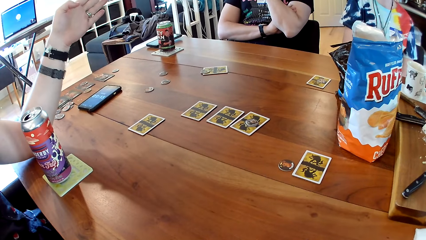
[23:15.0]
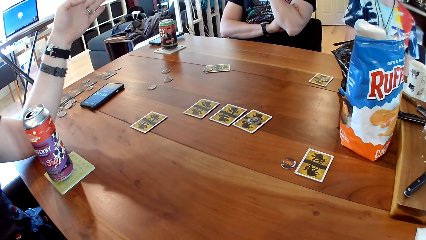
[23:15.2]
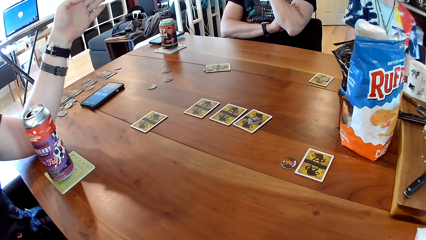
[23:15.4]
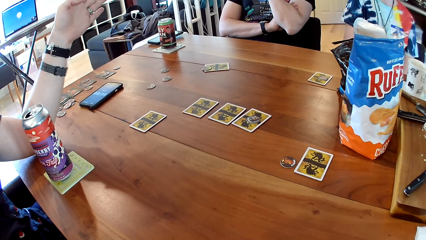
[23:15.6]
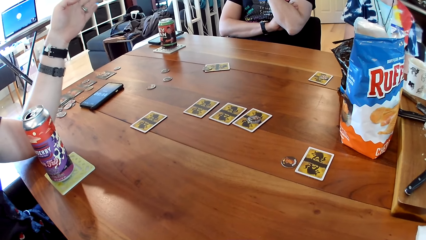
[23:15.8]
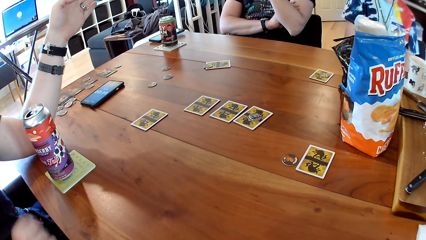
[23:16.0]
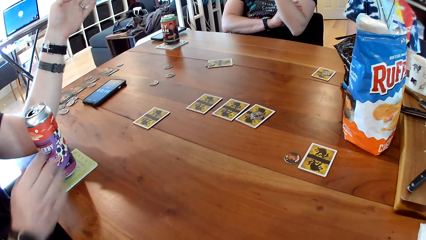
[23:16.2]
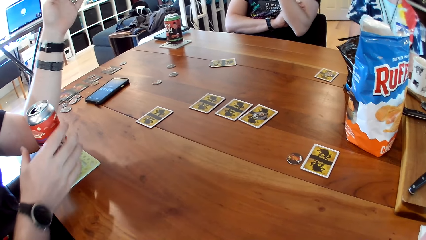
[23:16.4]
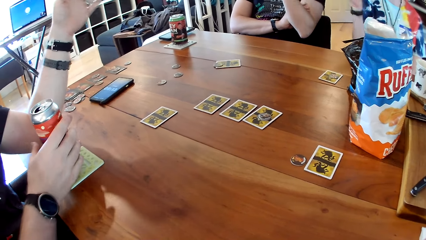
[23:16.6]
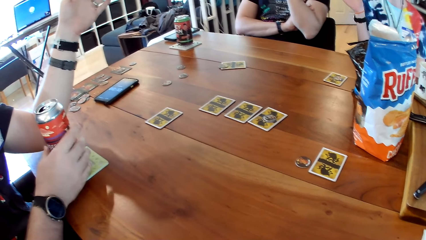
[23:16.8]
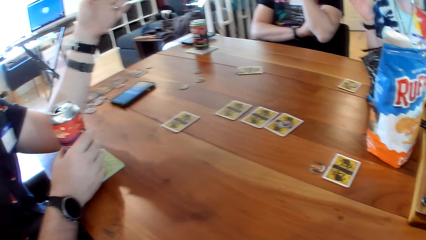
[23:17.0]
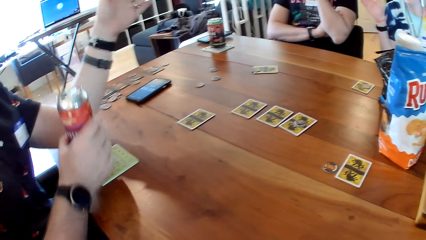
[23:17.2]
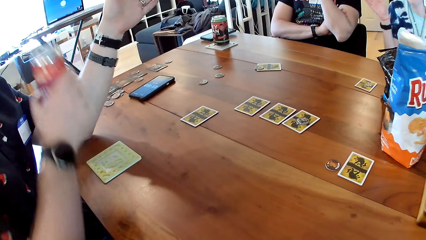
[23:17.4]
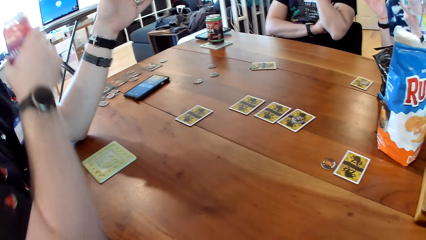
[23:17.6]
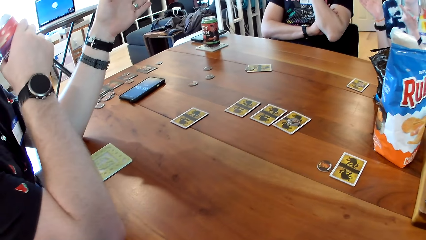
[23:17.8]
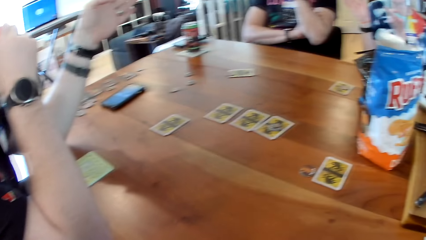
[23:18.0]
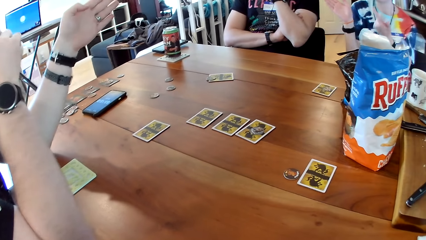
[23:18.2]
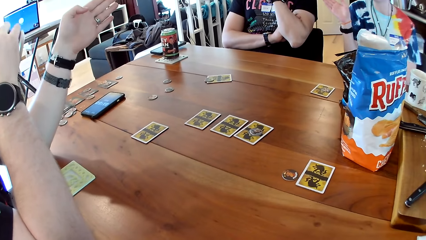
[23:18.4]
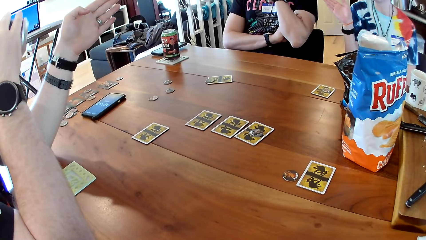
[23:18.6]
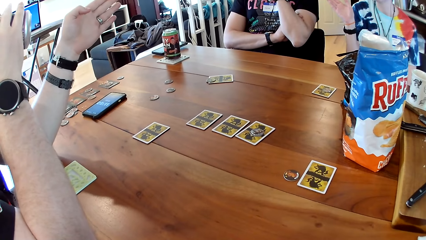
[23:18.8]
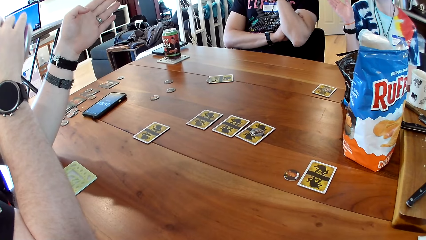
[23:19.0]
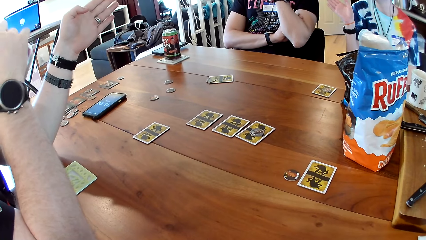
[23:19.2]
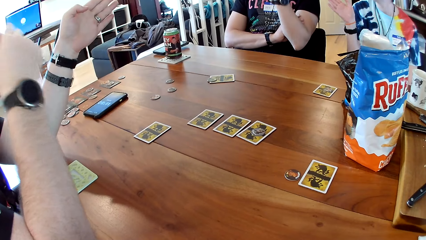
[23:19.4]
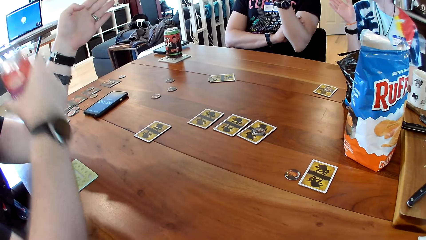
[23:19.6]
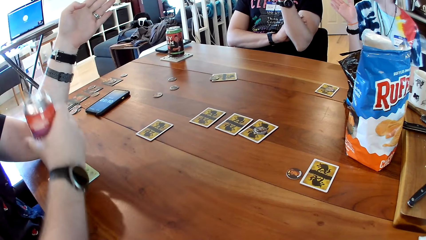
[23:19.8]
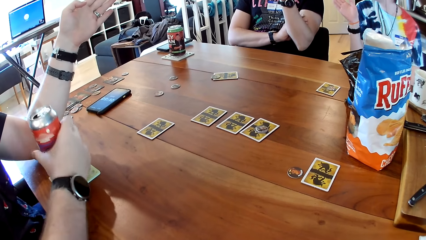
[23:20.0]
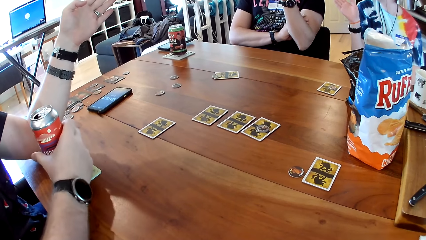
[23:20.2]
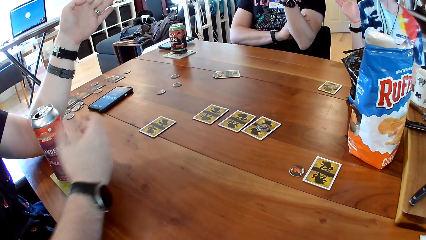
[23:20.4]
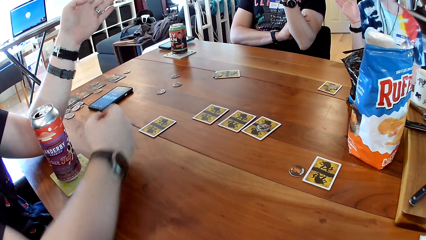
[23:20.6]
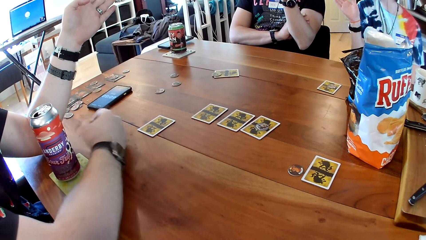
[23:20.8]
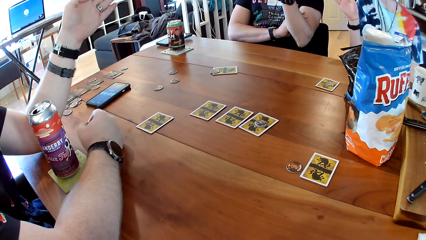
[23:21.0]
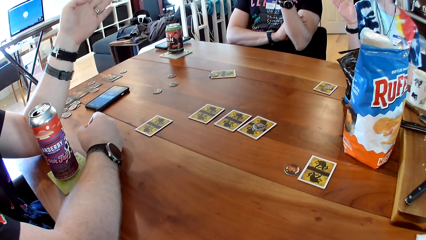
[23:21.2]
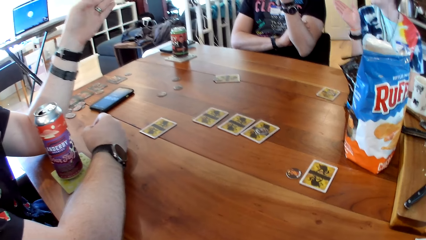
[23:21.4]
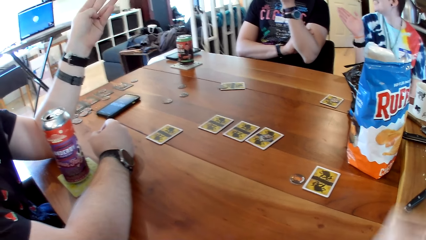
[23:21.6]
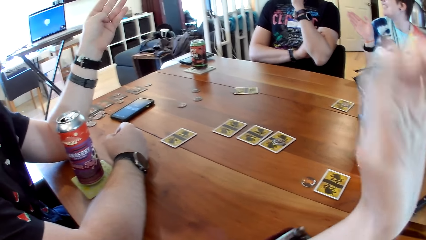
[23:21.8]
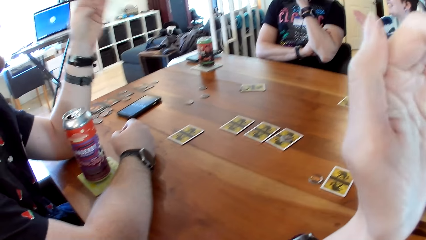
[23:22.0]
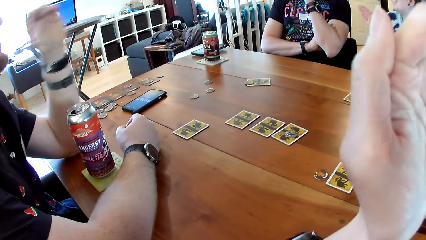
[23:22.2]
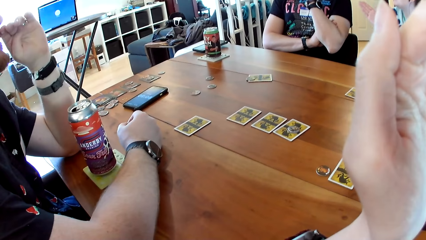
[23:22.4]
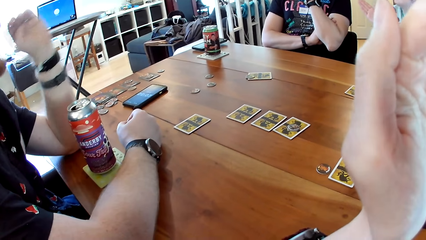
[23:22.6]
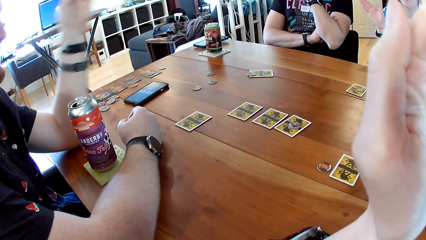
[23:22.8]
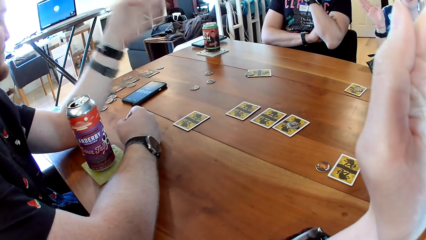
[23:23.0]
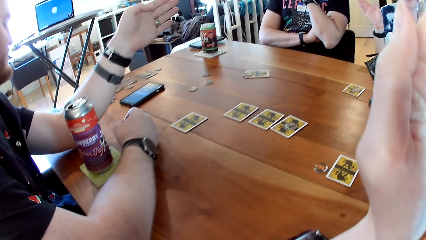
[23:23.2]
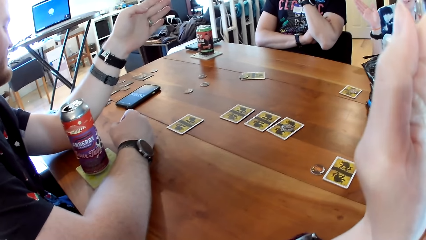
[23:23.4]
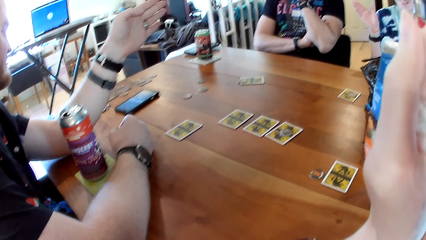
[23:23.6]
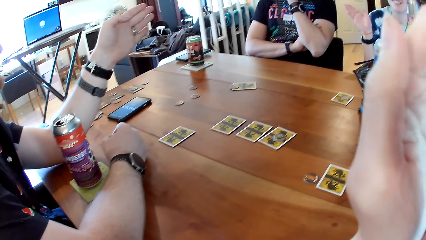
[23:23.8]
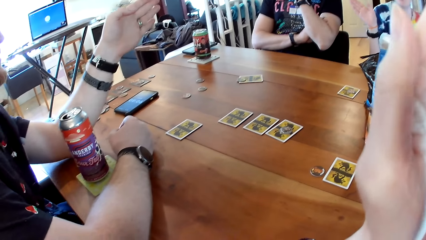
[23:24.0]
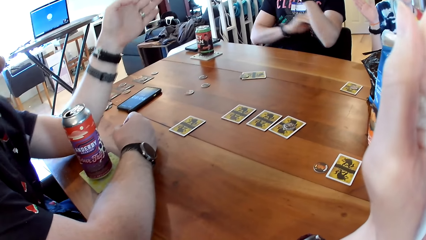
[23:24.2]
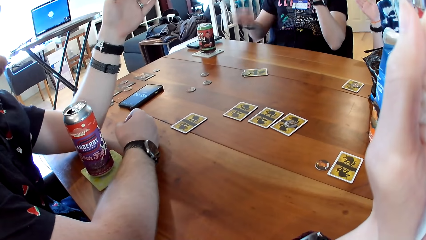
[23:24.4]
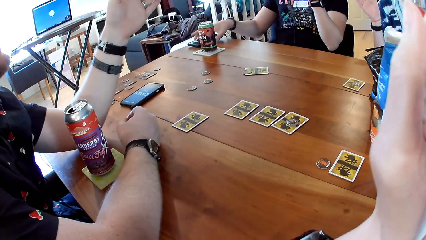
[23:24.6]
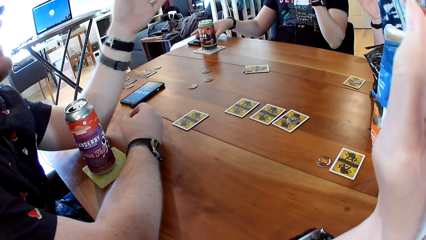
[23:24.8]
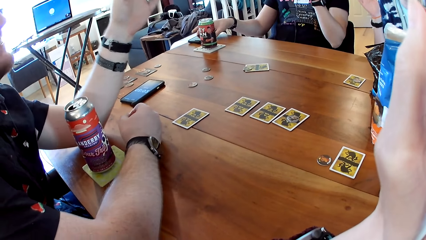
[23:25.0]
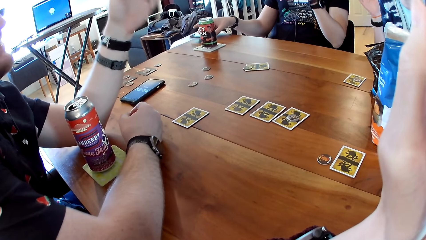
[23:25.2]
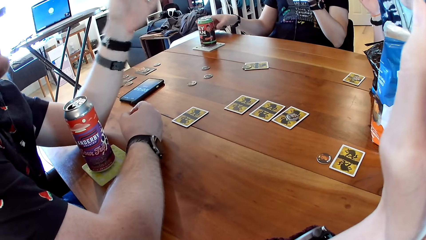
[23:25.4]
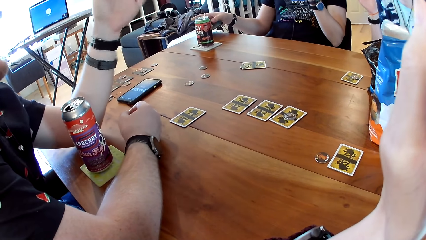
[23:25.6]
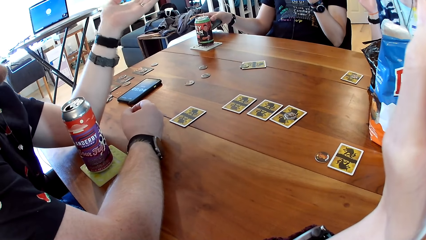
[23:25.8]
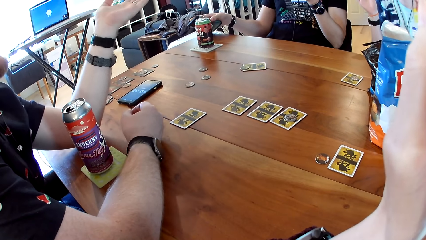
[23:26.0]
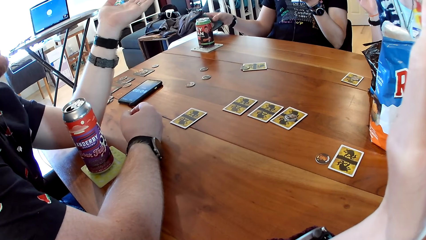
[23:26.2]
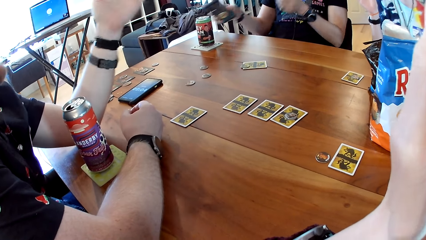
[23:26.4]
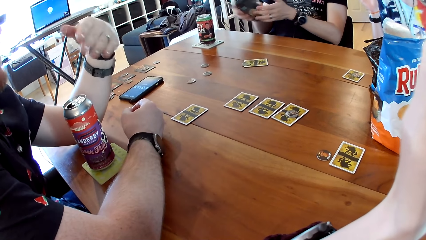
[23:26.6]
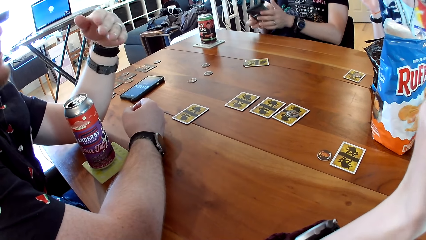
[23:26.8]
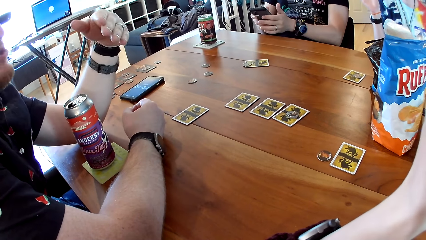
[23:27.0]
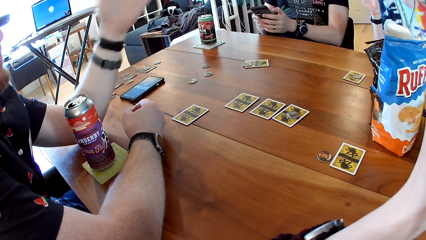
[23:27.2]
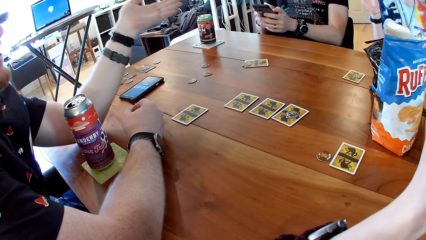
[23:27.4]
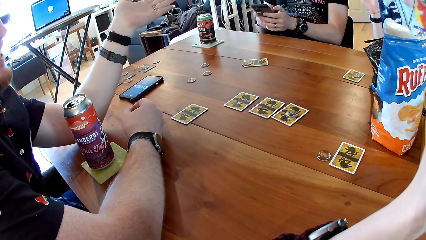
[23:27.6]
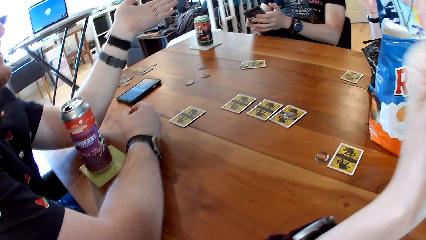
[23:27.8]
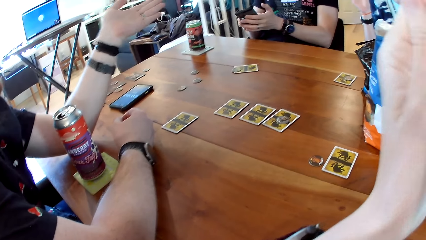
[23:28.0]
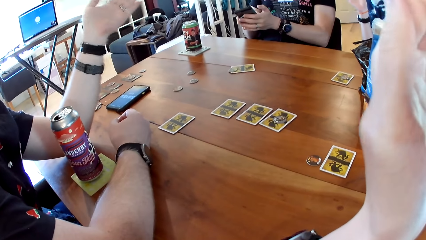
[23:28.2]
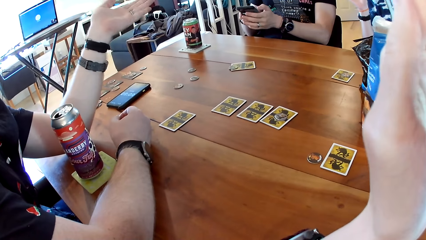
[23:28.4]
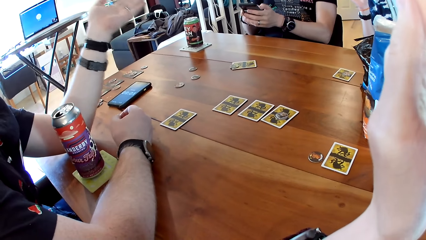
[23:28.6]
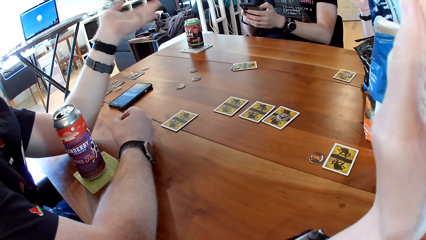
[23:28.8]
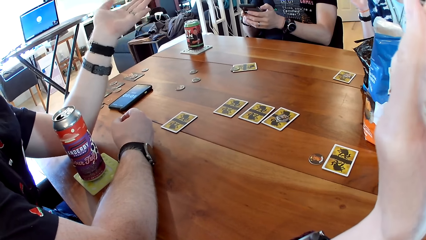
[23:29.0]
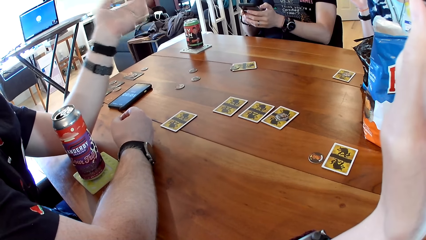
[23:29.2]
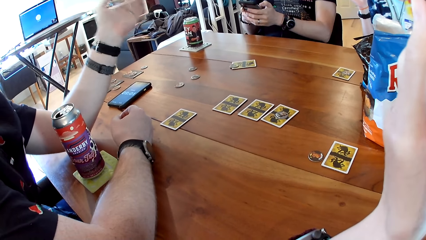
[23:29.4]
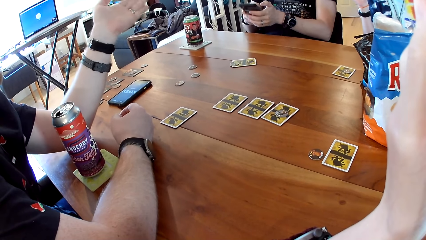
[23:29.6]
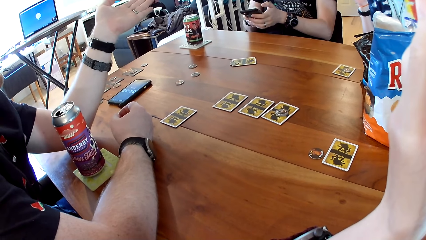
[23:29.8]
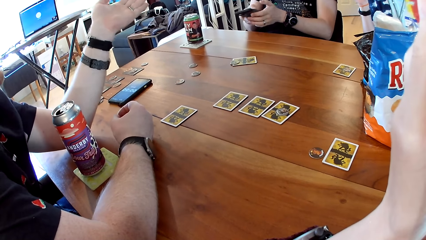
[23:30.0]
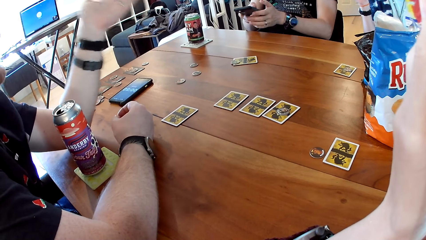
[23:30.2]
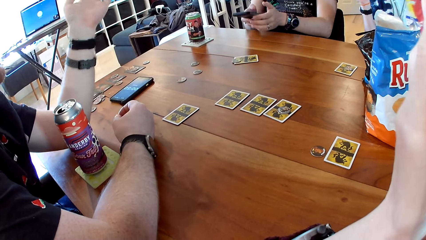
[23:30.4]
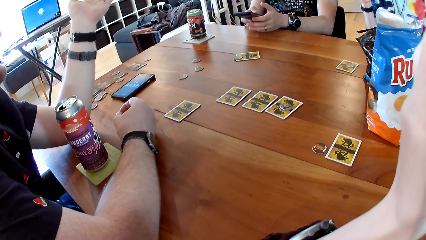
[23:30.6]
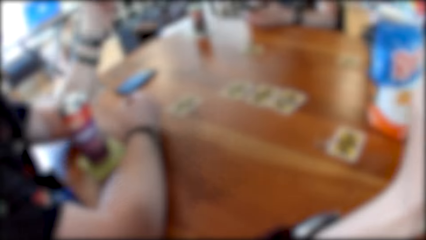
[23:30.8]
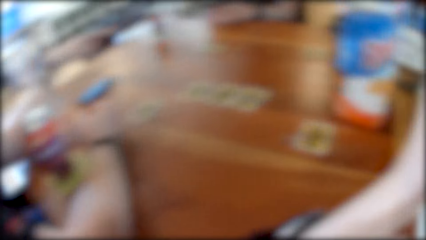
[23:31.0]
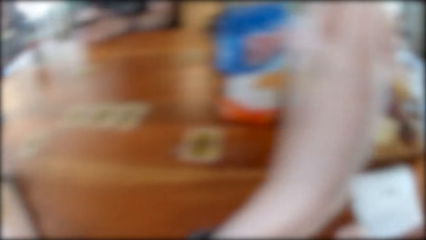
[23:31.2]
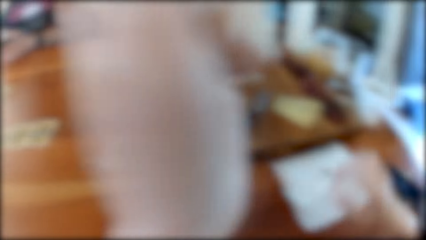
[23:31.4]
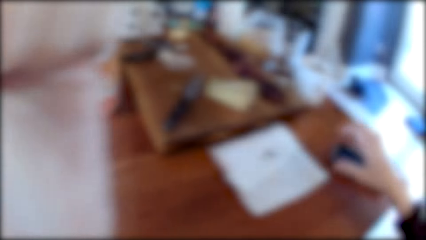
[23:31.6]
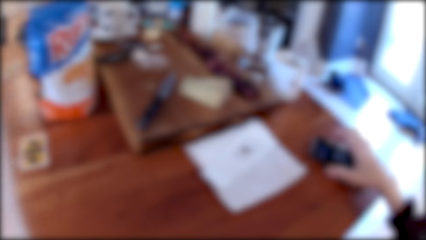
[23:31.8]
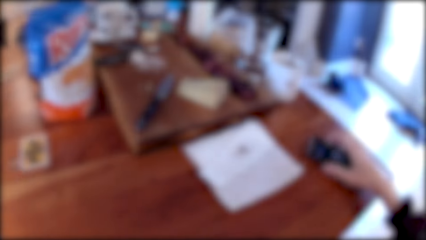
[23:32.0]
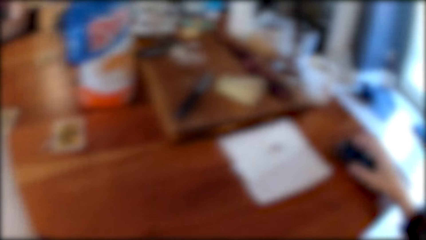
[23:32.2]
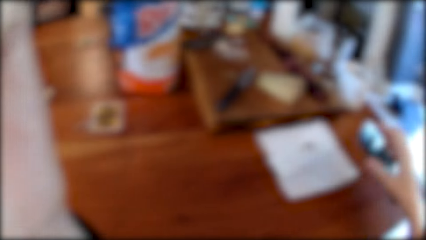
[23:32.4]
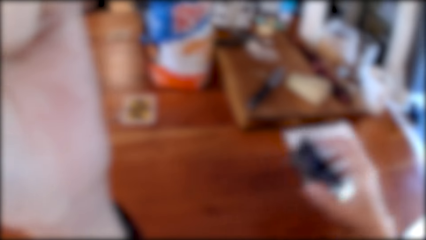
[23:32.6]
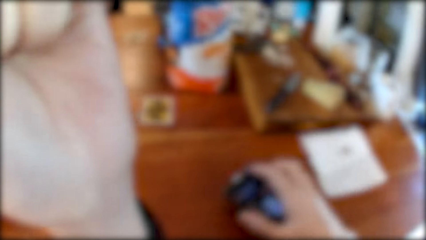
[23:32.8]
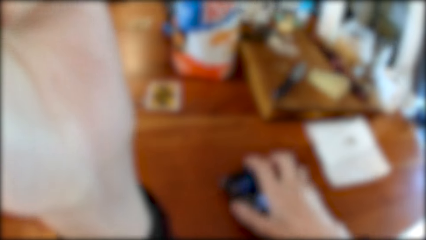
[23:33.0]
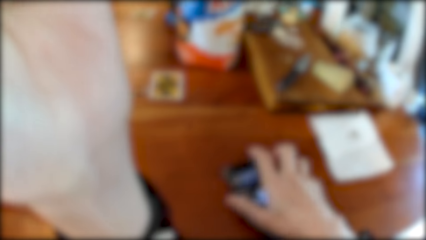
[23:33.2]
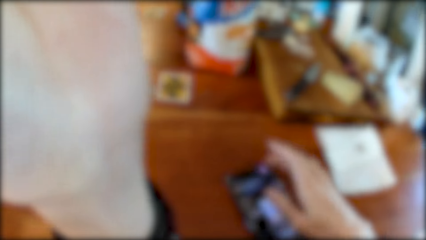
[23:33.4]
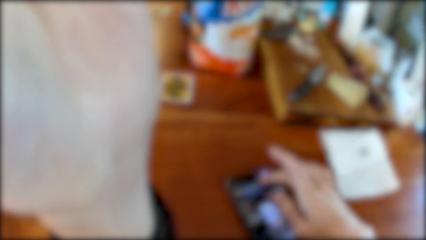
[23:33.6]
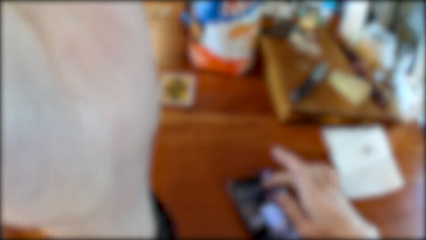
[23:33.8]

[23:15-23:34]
A woman points her right hand towards a man. Another man picks a can of soda from a coaster on a table with his right hand. The other man drinks from the can of soda in his right hand and drops the can of soda on the coaster on the table with his right hand. The camera wearer lifts her hand. The first man picks a phone from the table with his right hand and operates the phone with both hands. The camera wearer picks her phone from the table with her right hand. She drops the phone on the table with her right hand and operates the phone on the table with her right hand.
